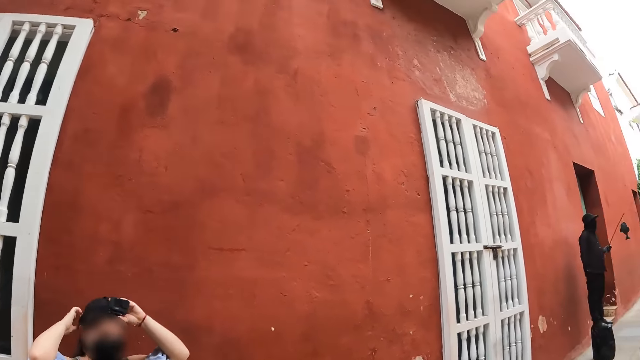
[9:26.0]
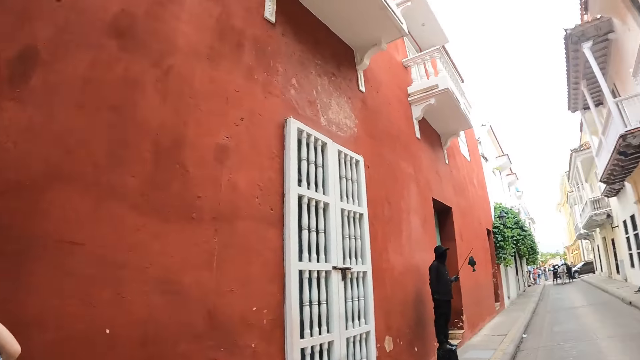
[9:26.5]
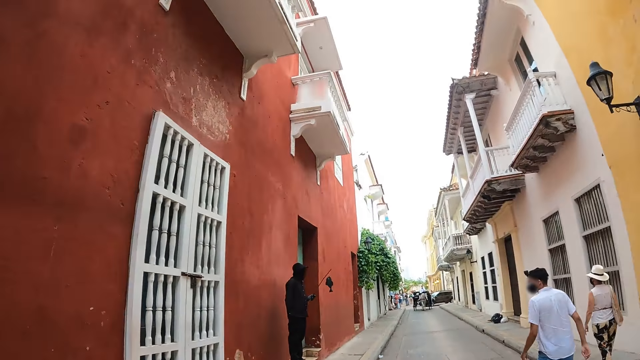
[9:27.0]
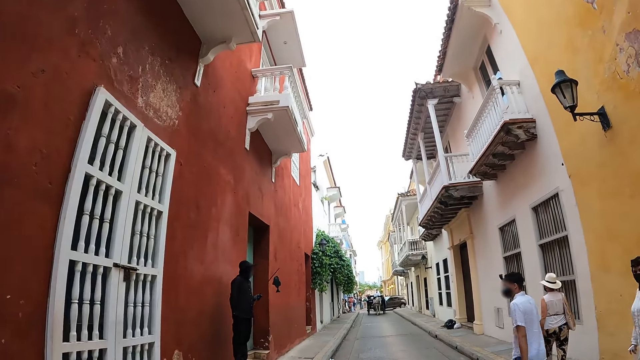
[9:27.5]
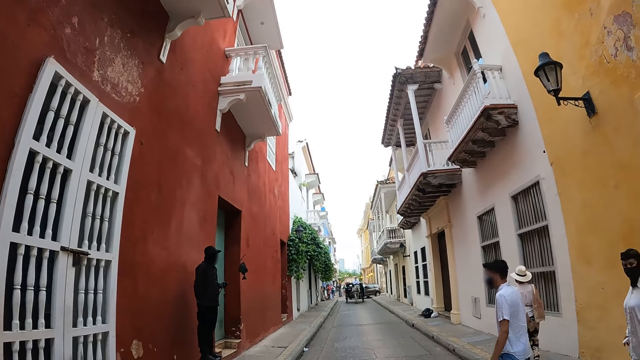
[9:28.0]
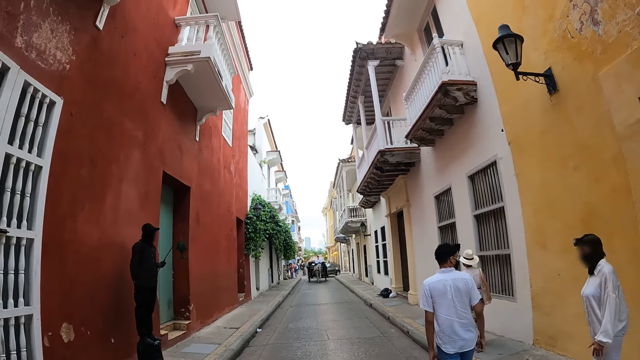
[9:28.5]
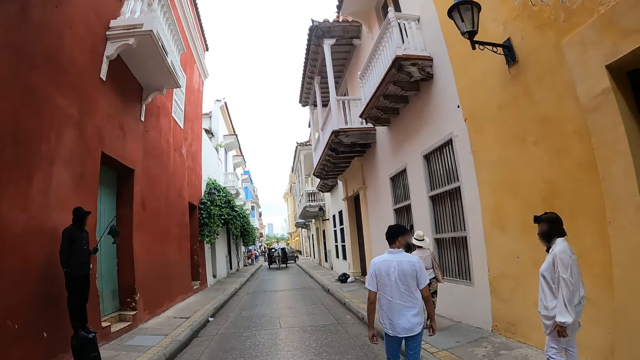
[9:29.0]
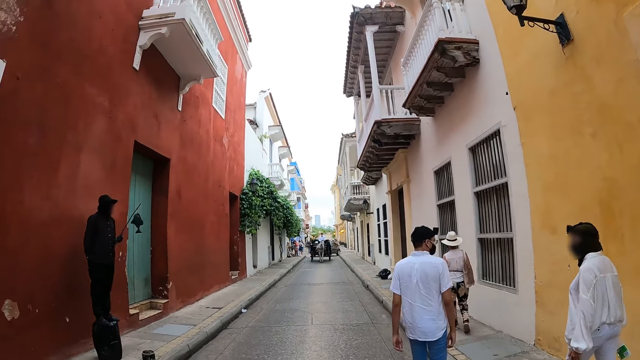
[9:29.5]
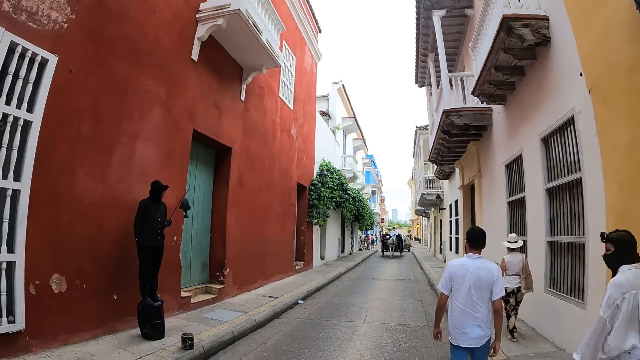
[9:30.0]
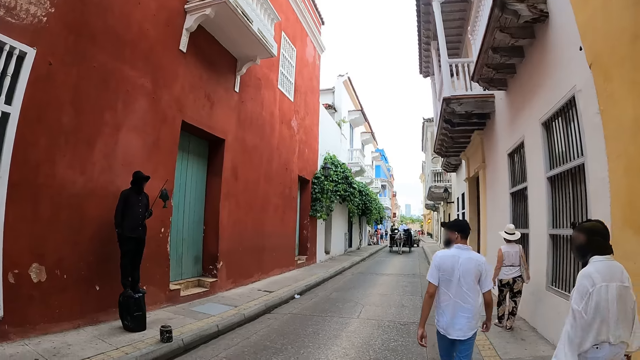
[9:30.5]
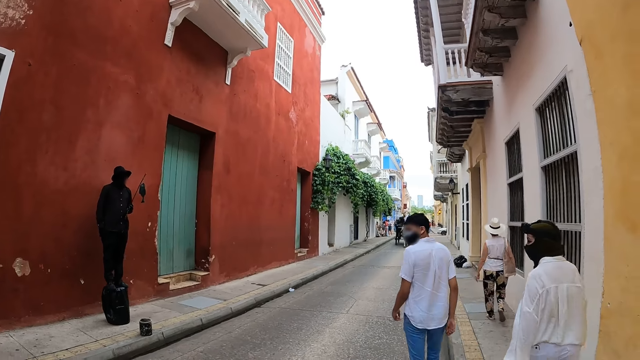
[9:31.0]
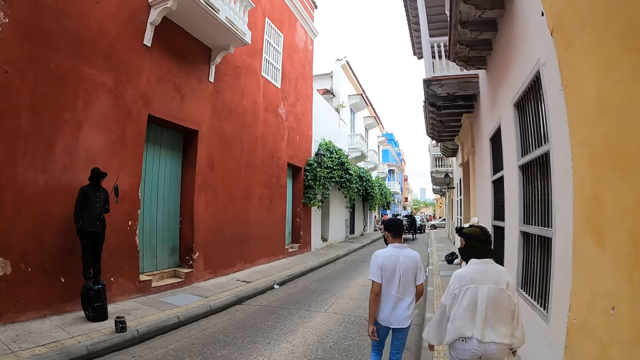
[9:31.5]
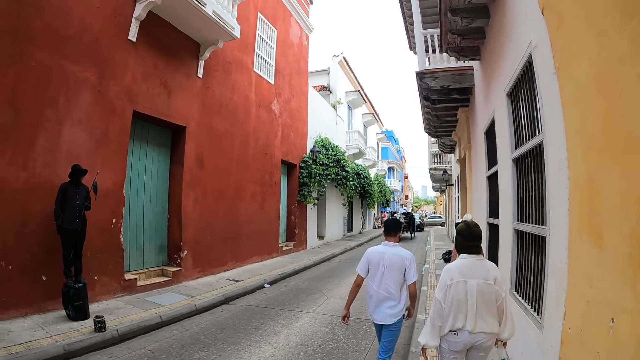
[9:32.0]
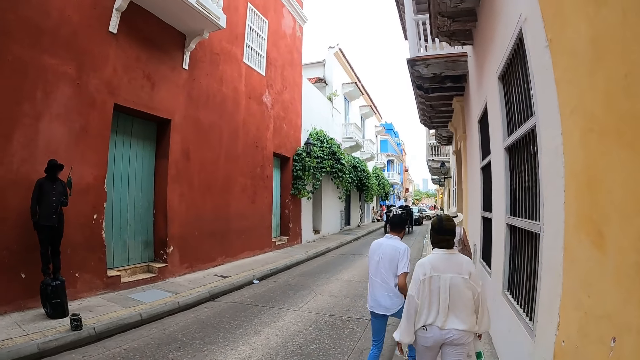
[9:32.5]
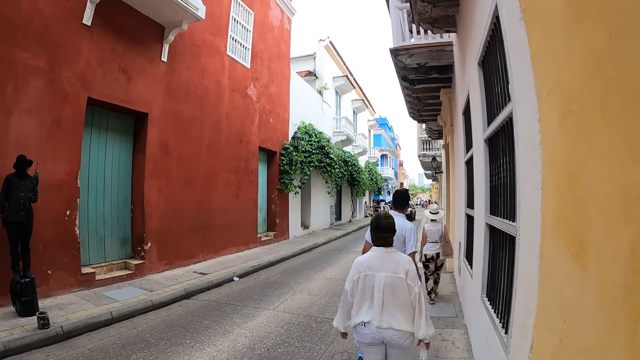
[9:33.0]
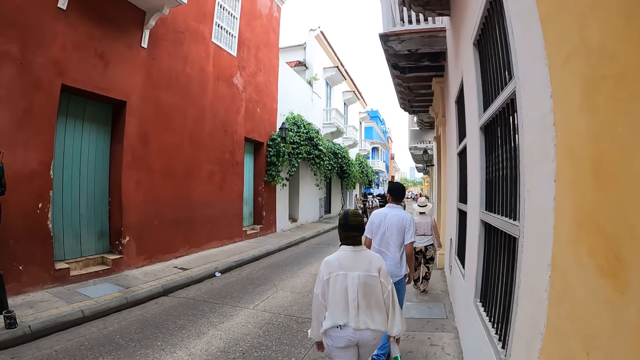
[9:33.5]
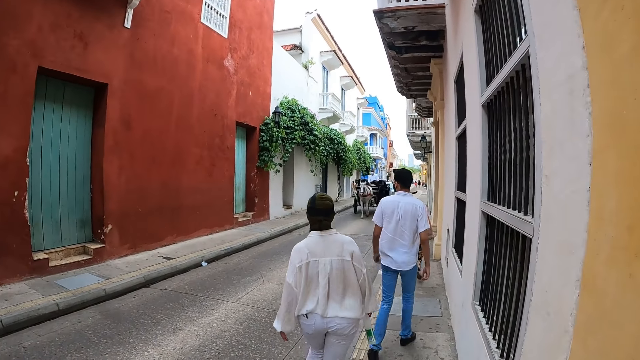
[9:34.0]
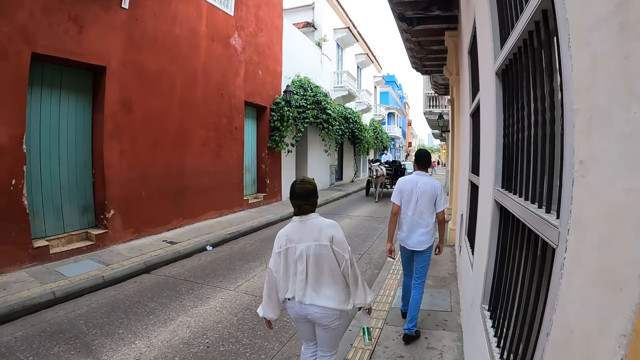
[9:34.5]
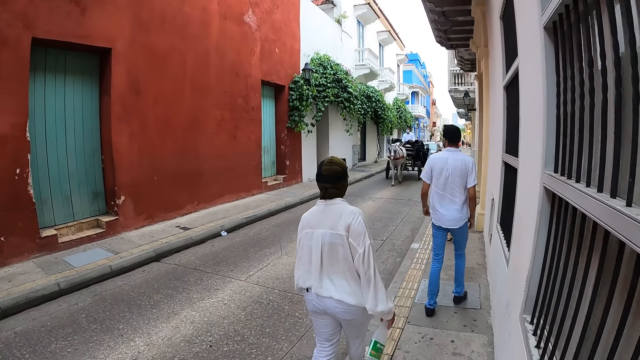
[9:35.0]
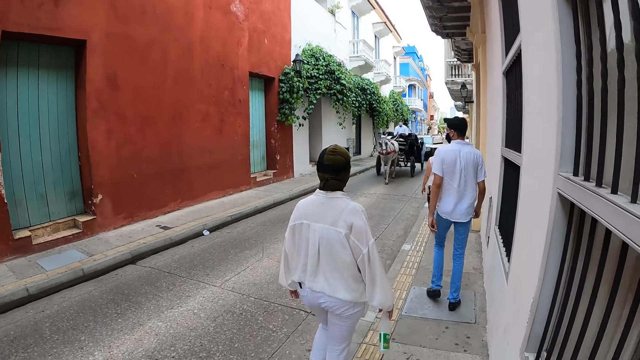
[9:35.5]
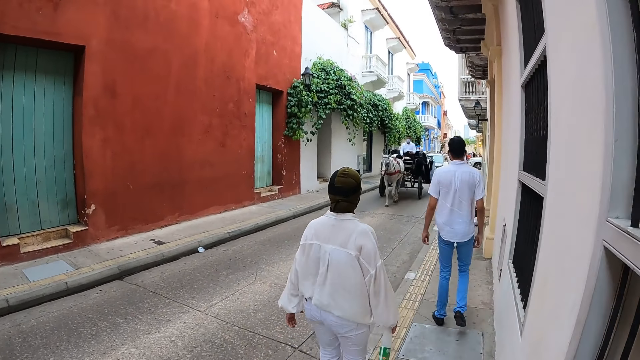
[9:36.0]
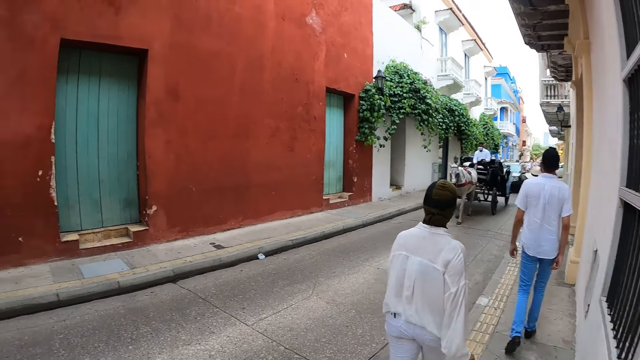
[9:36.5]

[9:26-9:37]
The camera wearer looks around. A man converses with a woman. The camera wearer walks along the street. Another man walks along the street. A lady walks along the street.

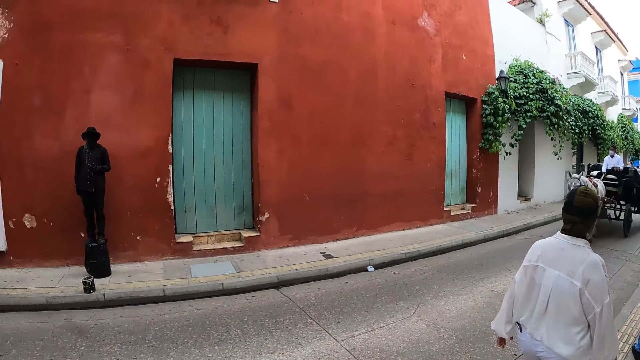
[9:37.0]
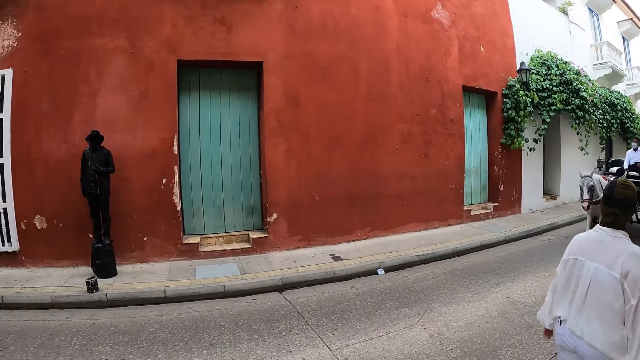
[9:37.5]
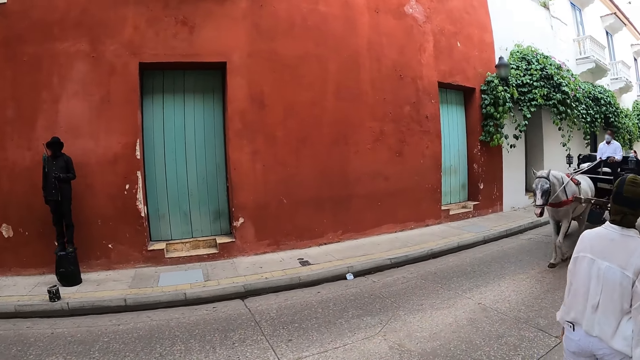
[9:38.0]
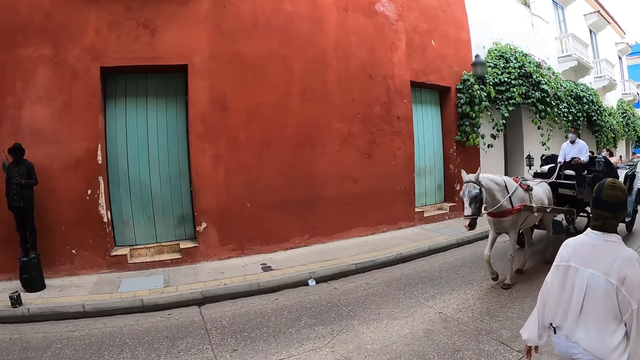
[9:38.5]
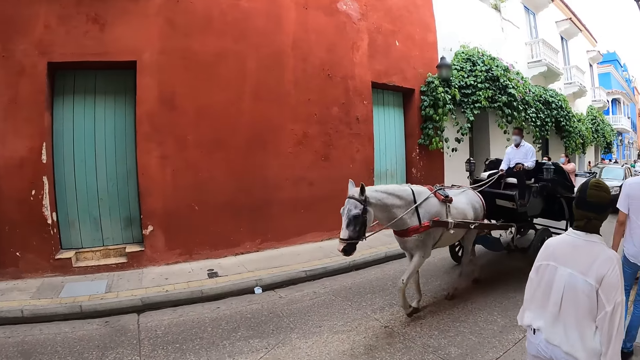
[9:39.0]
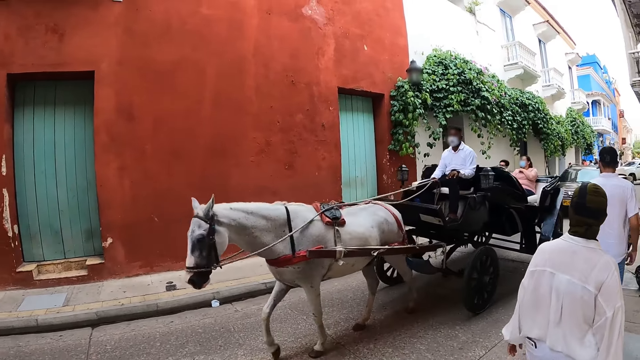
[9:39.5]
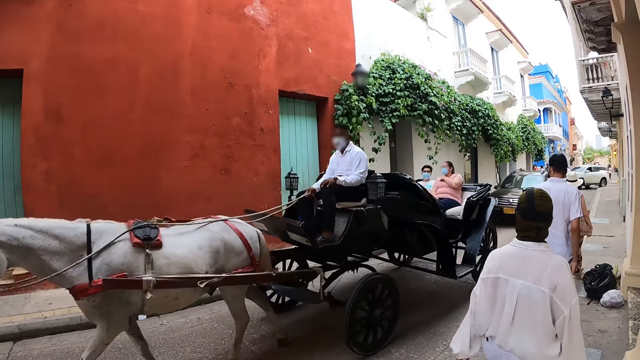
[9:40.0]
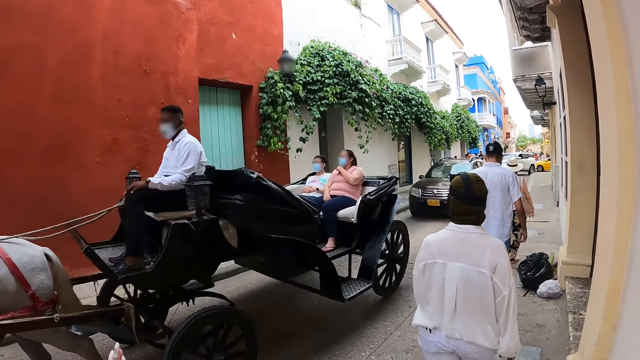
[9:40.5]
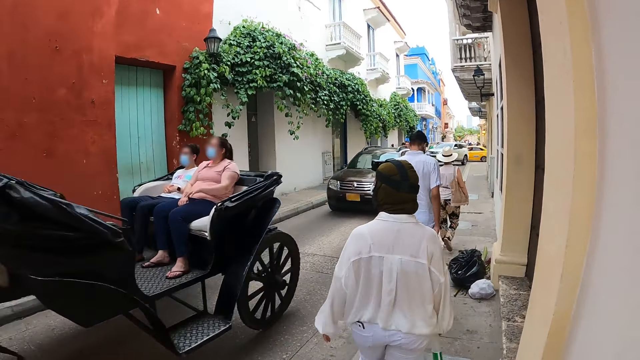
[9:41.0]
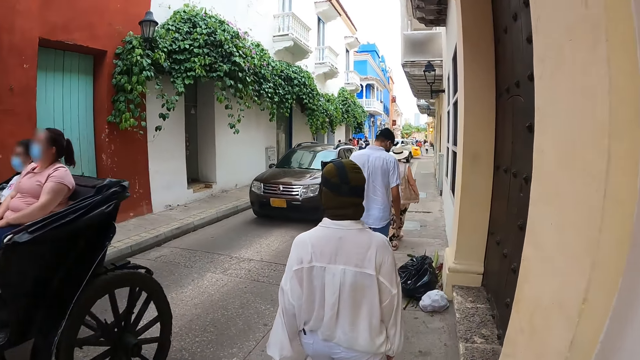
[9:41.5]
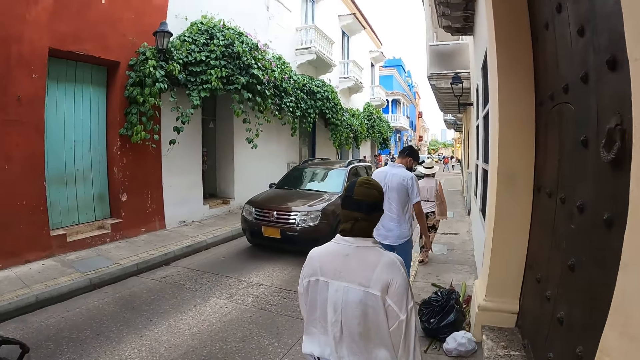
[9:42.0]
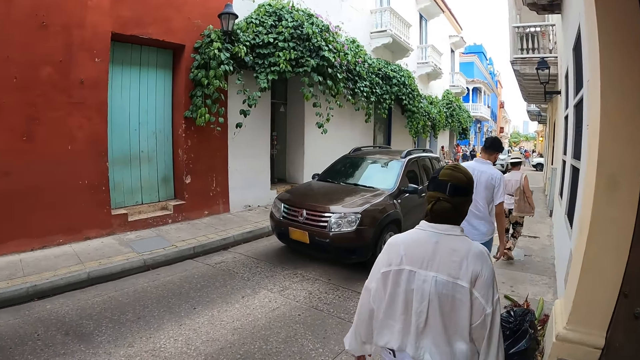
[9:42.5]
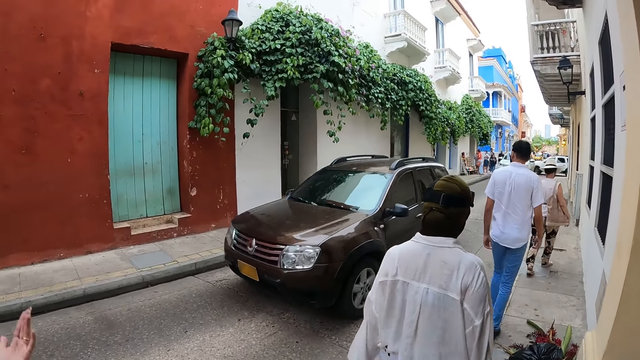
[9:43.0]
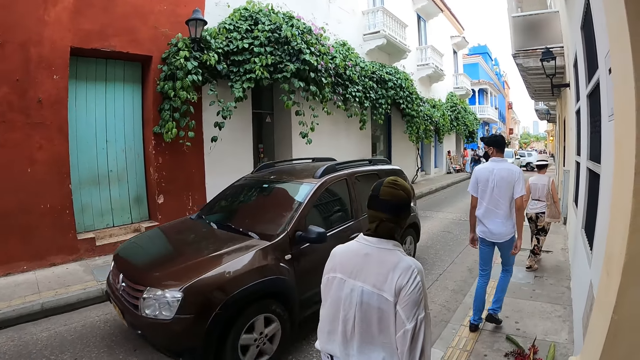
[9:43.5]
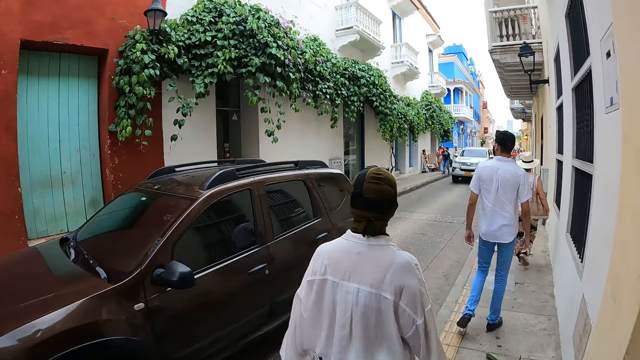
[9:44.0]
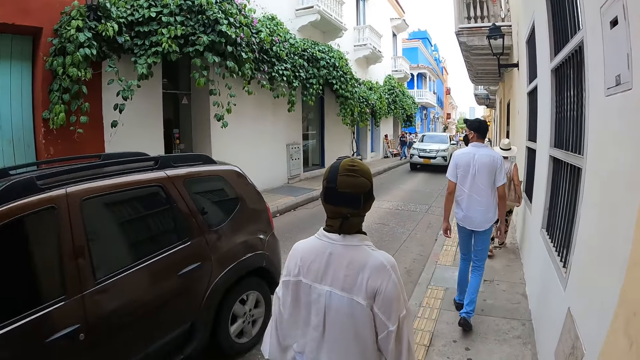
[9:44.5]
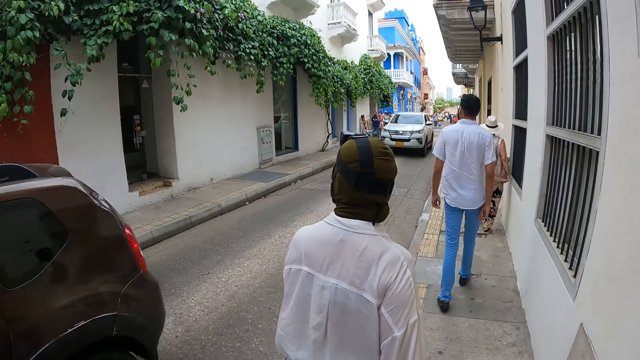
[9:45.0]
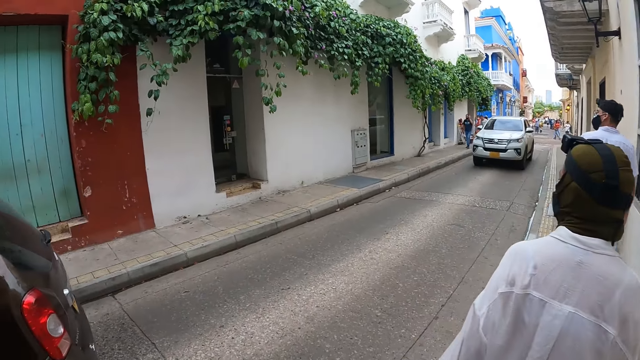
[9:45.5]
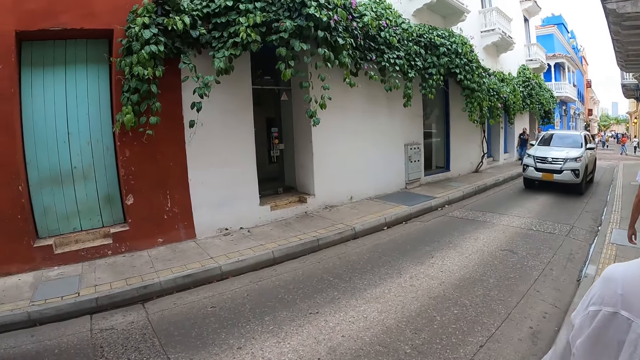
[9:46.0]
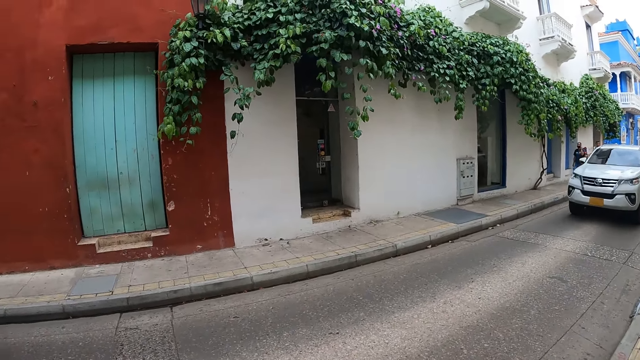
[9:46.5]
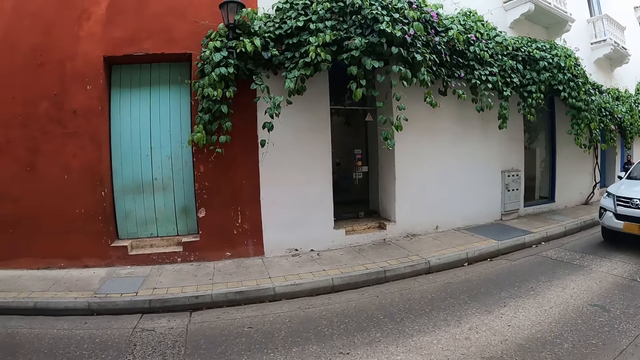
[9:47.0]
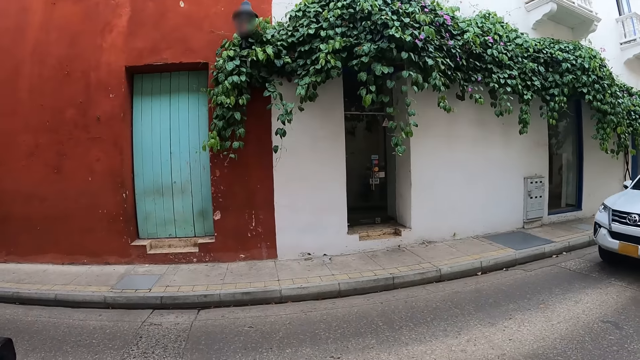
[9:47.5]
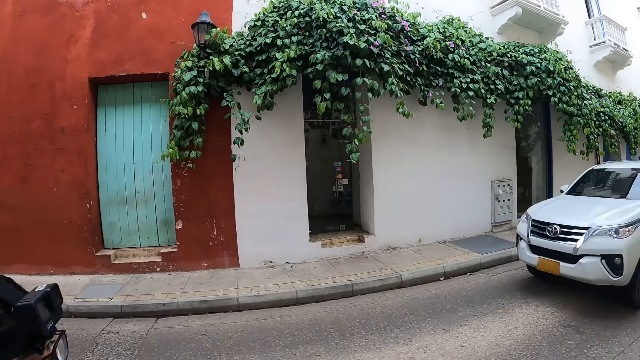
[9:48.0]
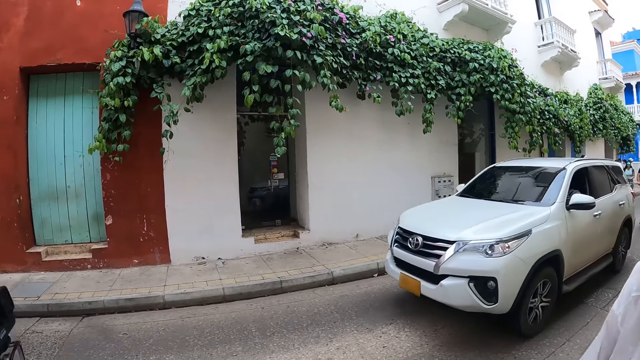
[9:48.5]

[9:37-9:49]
A man rides a horse cart past the group of people. The camera wearer gesticulates with his left hand. A brown car drives past the group of people.
